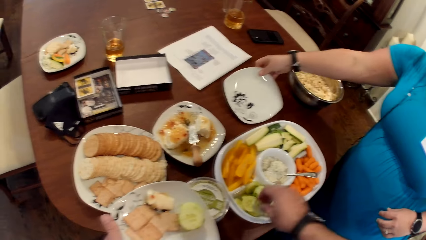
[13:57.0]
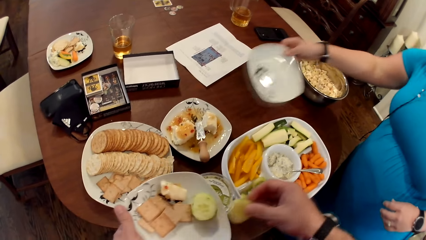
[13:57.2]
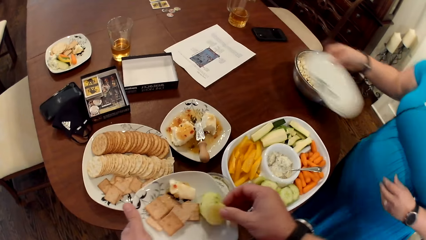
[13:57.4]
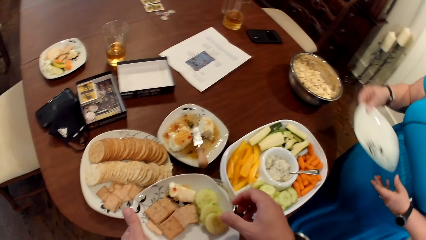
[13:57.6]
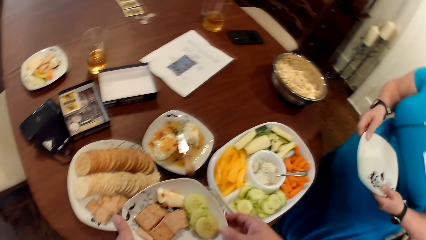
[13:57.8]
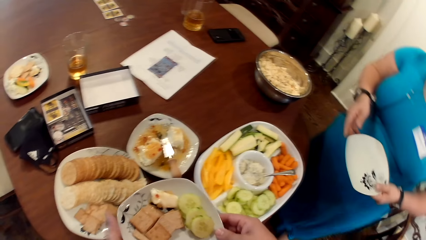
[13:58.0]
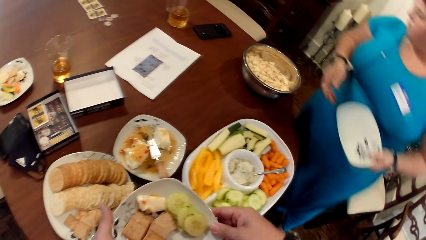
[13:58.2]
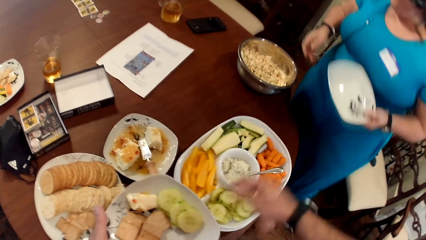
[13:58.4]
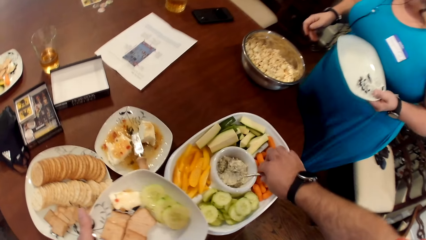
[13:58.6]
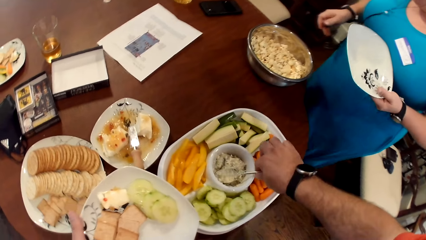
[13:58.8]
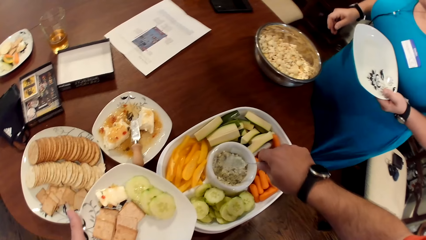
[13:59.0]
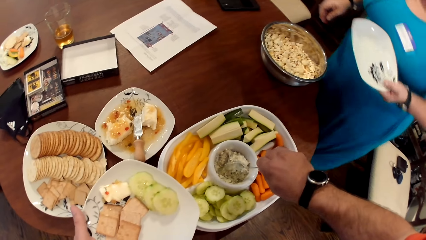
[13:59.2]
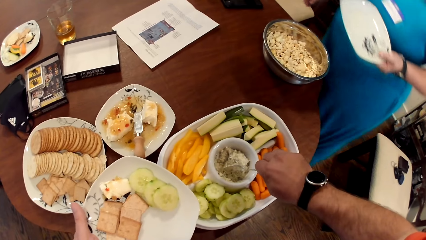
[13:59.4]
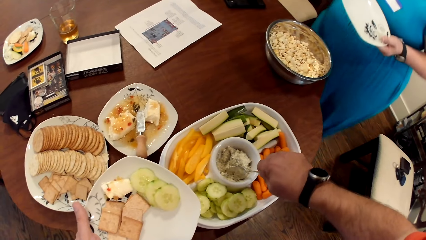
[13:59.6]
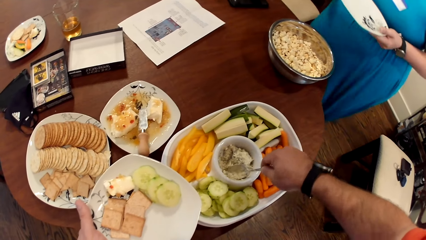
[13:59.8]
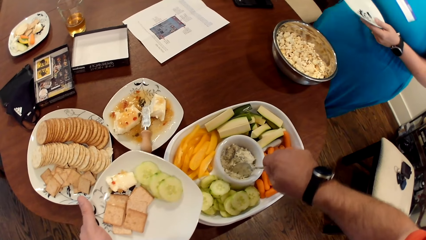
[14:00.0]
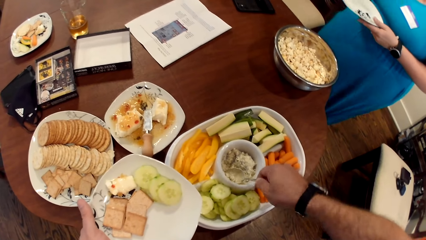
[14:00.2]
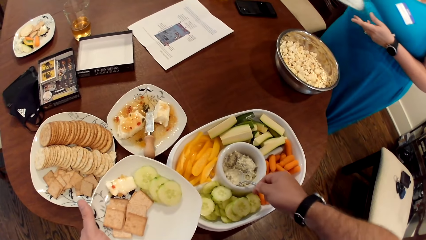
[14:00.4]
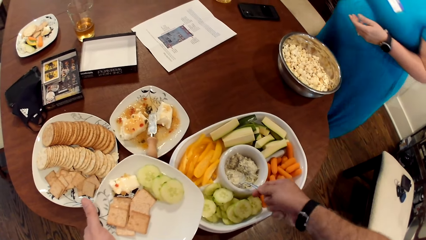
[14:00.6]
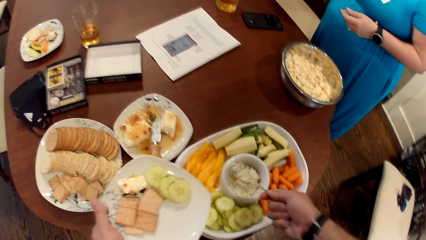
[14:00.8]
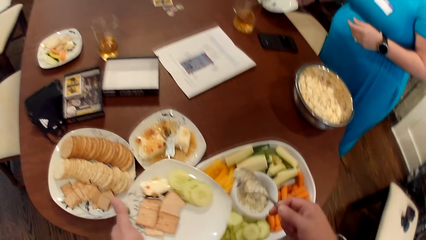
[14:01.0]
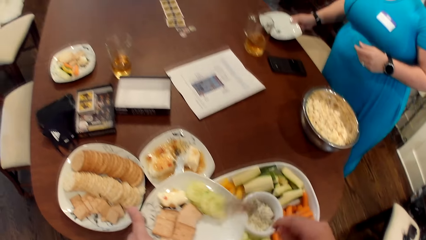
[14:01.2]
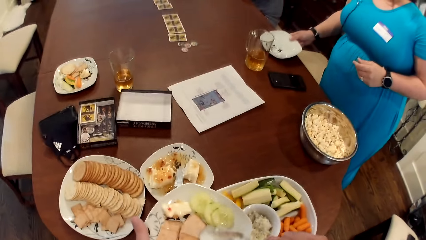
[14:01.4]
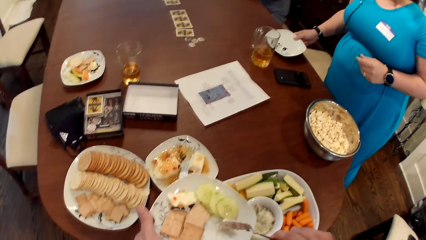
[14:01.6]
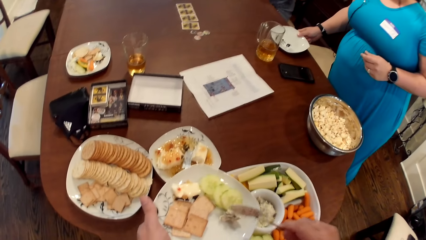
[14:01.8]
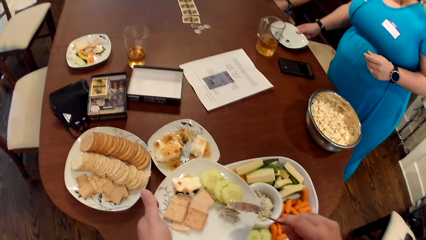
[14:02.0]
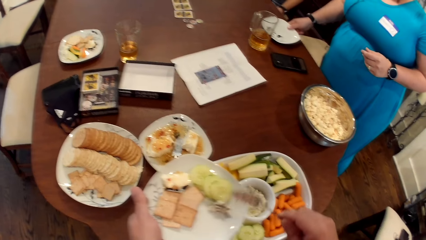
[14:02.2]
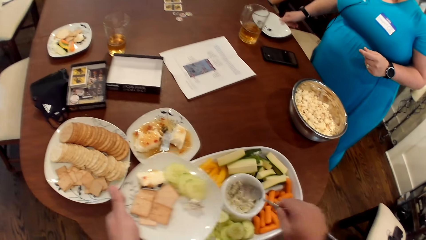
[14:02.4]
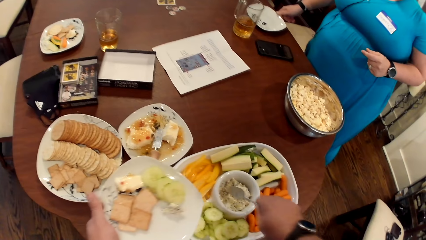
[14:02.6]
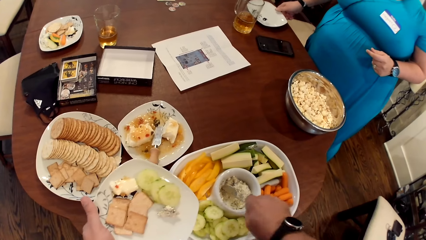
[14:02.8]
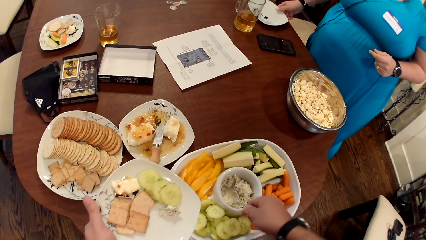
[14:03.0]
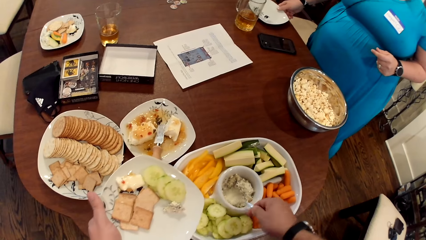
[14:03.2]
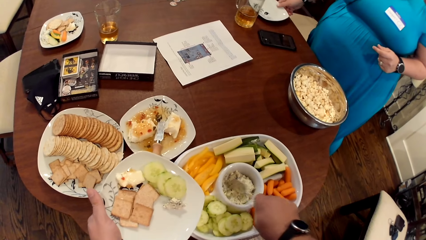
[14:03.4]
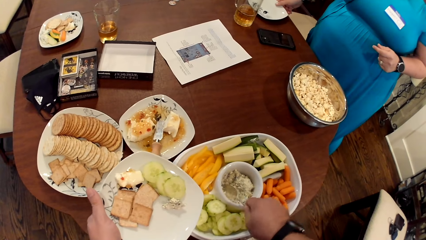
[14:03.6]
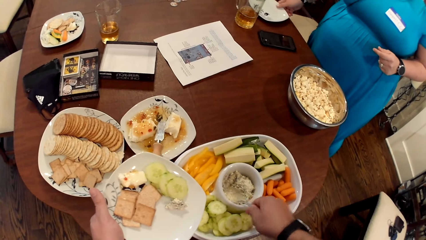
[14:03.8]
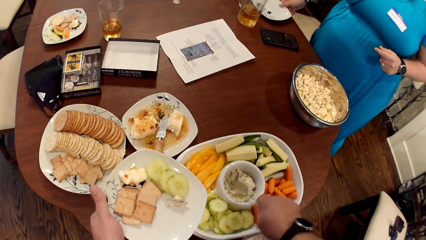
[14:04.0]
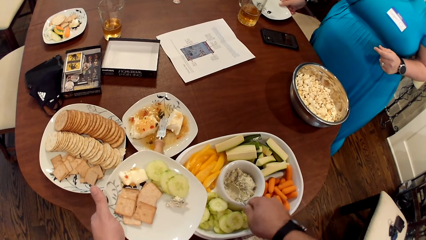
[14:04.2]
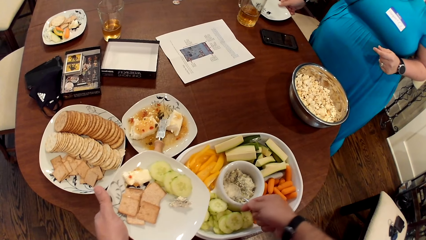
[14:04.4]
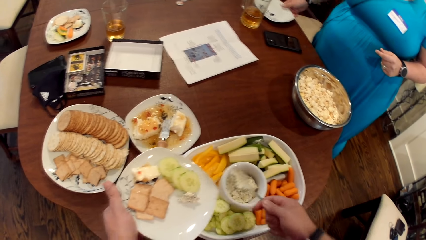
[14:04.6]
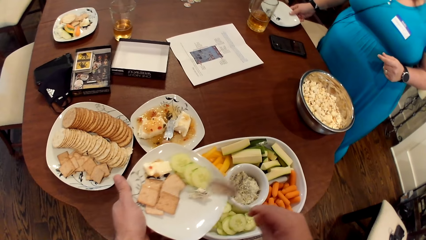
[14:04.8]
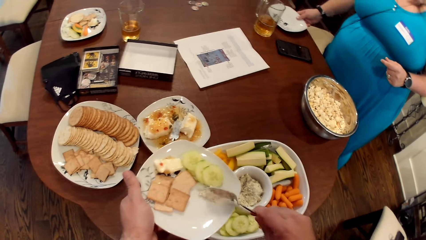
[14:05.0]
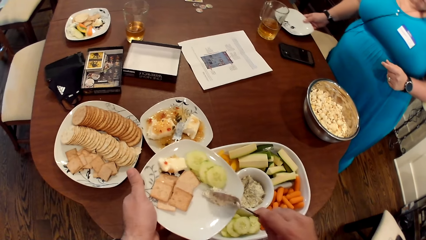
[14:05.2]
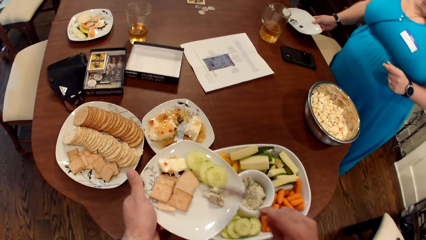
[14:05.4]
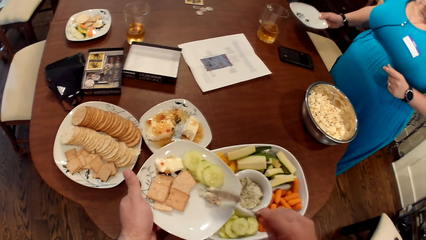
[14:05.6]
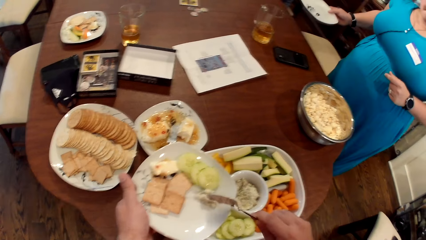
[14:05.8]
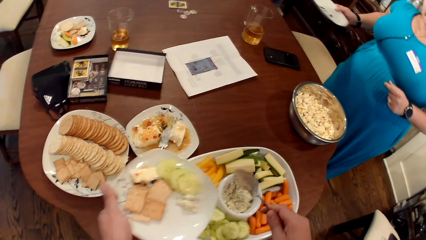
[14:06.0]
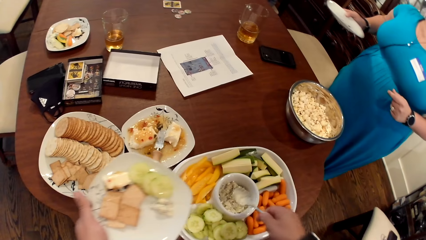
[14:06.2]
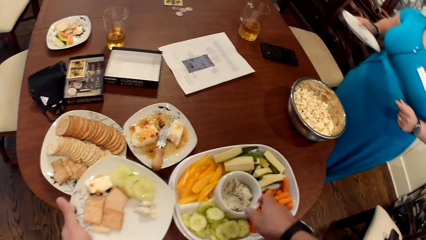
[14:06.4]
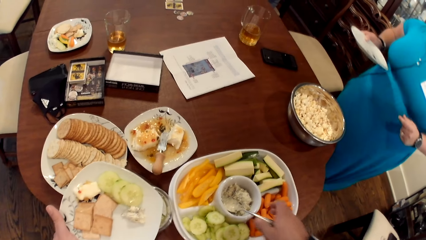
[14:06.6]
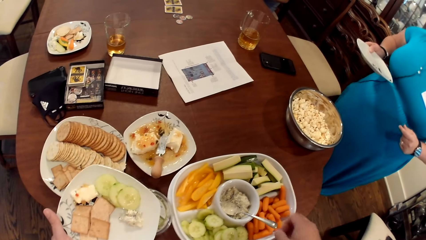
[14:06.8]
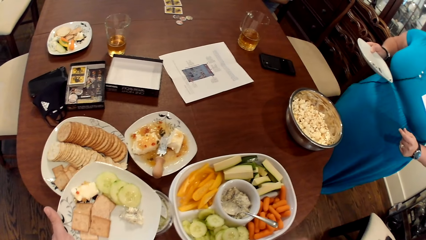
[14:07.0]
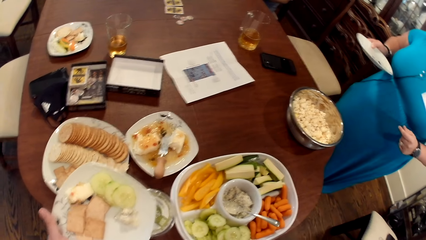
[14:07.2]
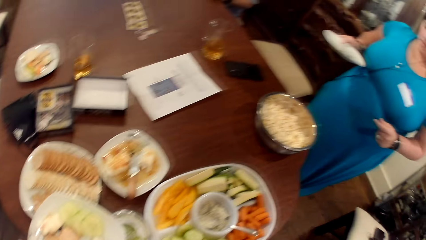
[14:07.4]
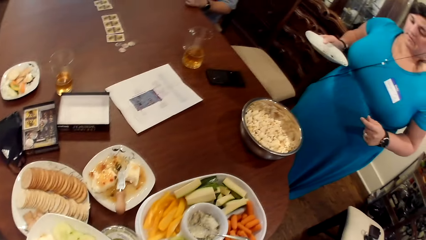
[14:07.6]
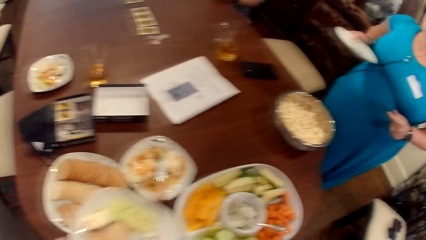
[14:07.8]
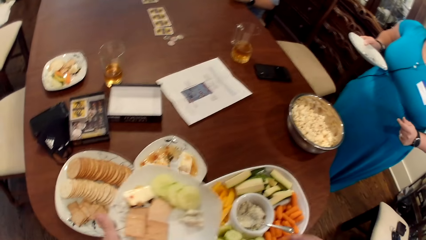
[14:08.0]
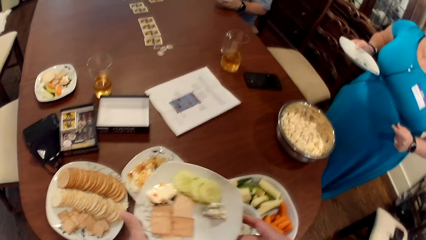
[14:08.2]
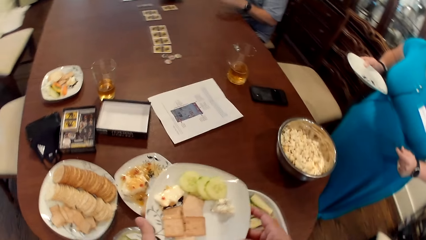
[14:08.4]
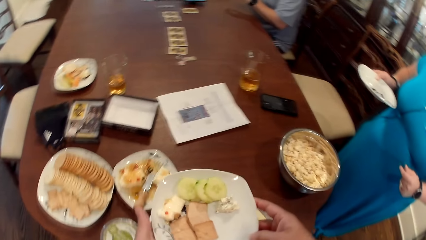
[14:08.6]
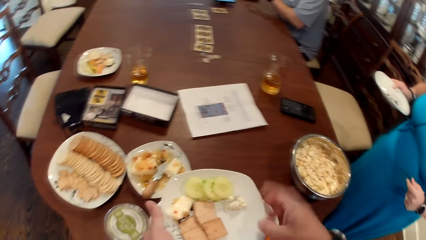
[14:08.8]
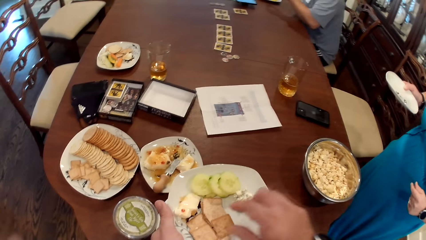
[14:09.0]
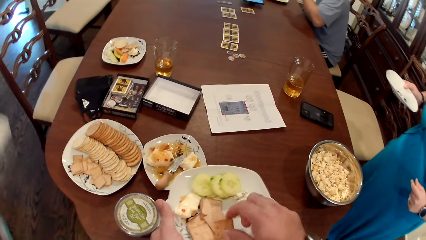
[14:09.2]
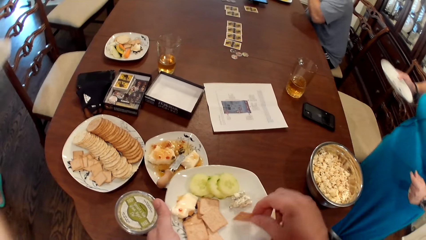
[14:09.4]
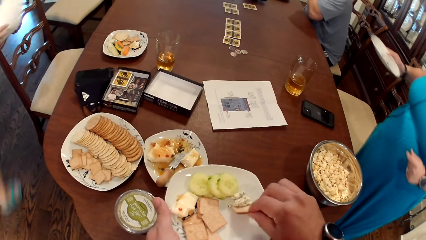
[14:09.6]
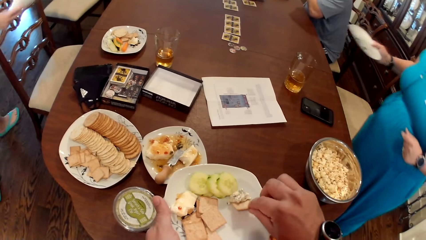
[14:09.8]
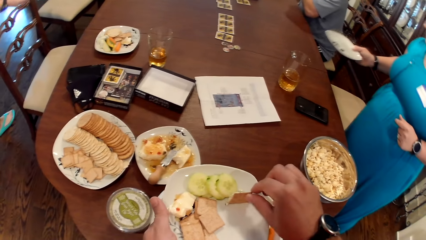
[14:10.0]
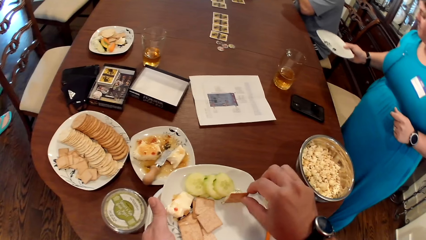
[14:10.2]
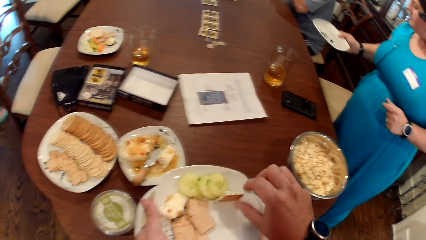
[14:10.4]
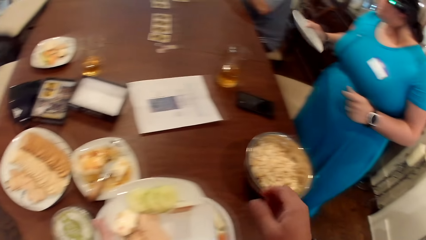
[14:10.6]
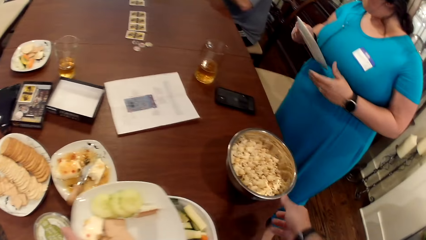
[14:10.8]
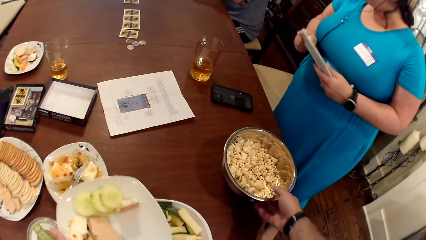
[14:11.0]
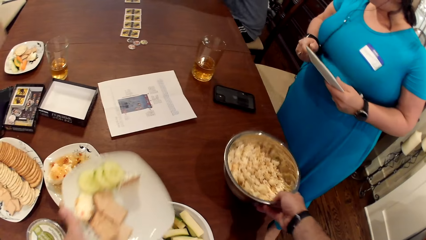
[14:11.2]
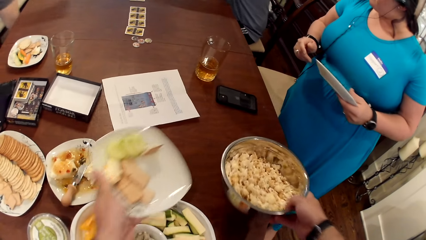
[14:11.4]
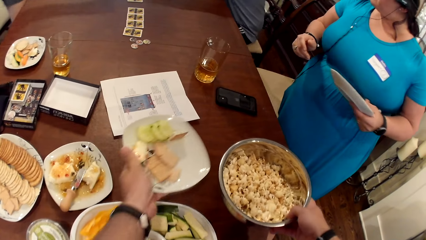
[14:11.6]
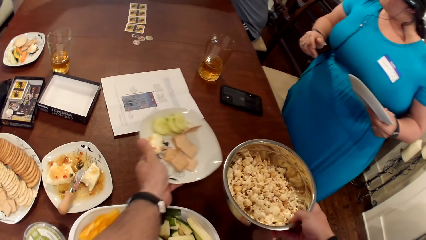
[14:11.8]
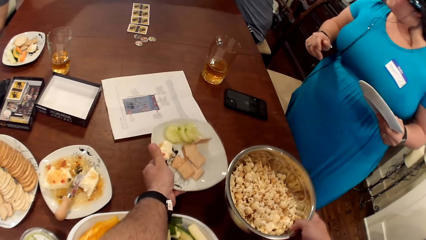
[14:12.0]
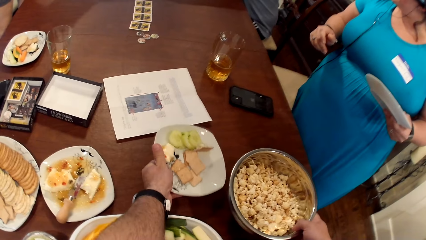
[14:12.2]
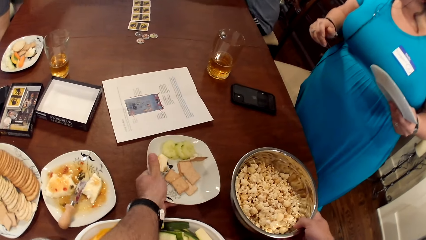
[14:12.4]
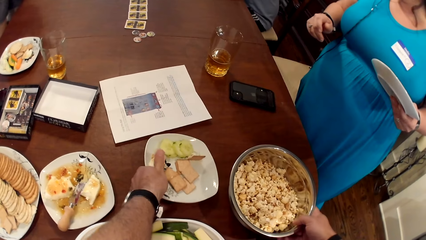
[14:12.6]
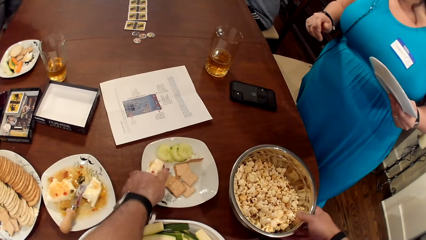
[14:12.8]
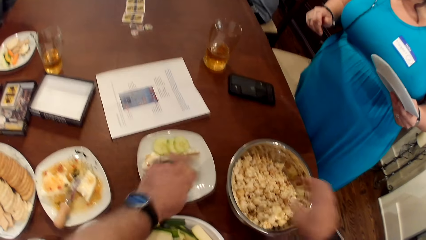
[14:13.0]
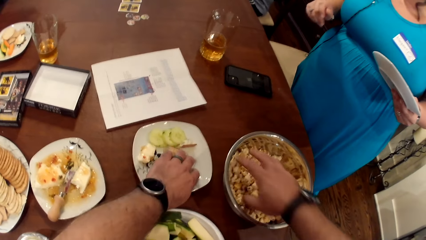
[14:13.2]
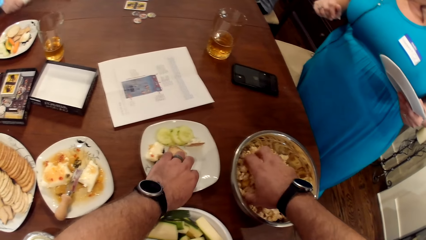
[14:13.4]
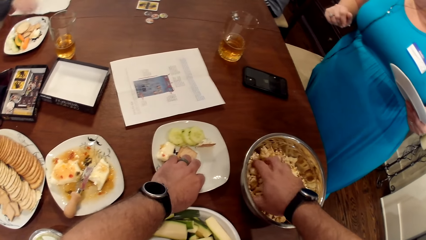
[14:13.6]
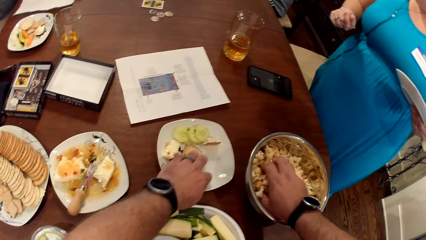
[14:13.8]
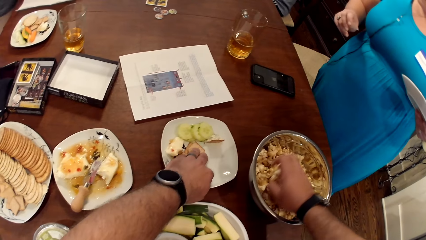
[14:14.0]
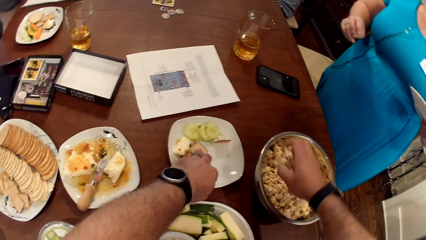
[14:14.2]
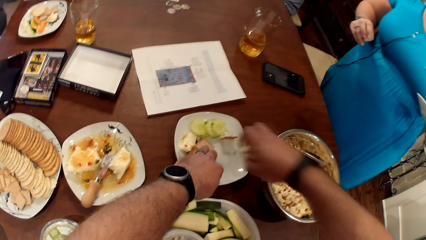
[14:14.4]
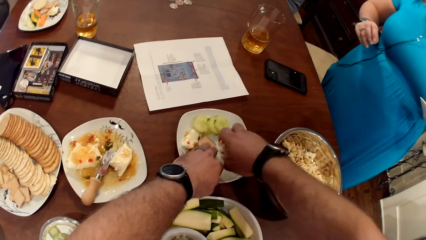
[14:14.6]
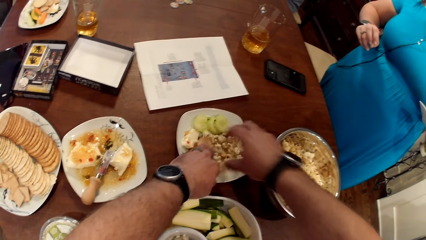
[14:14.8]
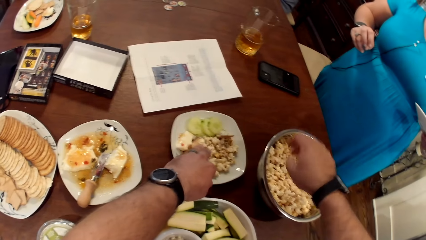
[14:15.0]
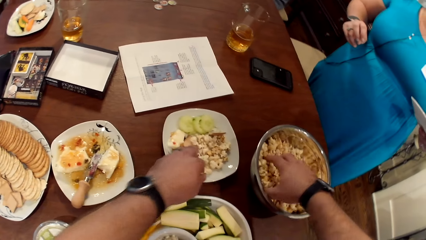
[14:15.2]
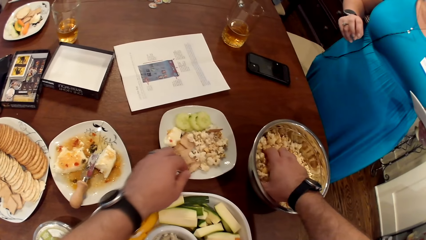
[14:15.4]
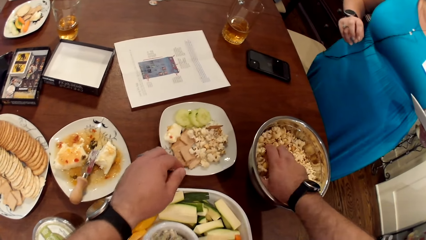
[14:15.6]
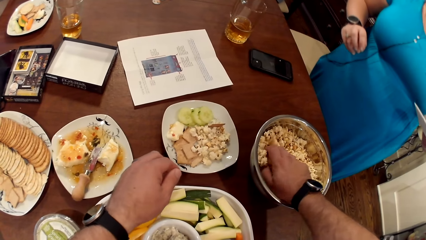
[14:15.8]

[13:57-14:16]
A woman picks a plate from the table with her right hand. The camera wearer places the sliced cucumber in his right hand on his plate. Another woman holds the plate in both hands. The camera wearer fetches some veggie dip from the serving plate with his right hand. The first woman keeps the plate on the table with her right hand. The camera wearer pours some veggie dip into his plate using the spoon in his right hand. He fetches some veggie dip from the serving plate with his right hand. He pours some veggie dip into his plate using the spoon in his right hand. He hits his plate with the spoon in his right hand. The other woman picks the plate from the table with her right hand. The camera wearer keeps the spoon in his right hand into the bowl of veggie dip. He picks a biscuit. The first woman passes the plate in her right hand to her left hand. The camera wearer lifts the bowl of popcorn from the table with his right hand. He places the plate in his left hand on the table. He holds the bowl. He places the bowl of popcorn in his right hand near his plate. He adjusts the food on his plate with his left hand. He fetches some popcorn from the bowl of popcorn with his right hand. He pours the popcorn in his right hand into his plate. He fetches some popcorn from the bowl of popcorn with his right hand.
